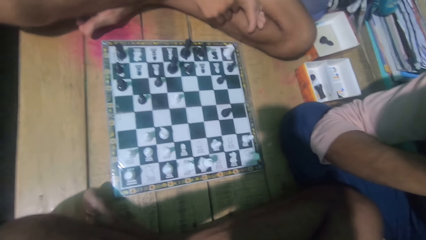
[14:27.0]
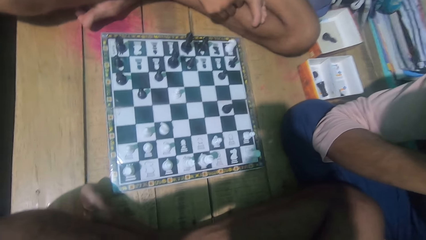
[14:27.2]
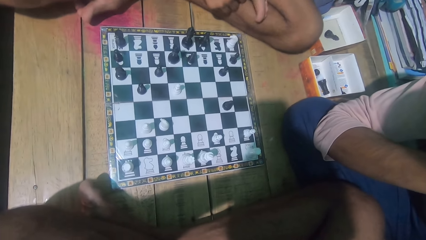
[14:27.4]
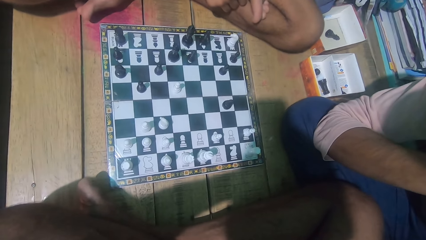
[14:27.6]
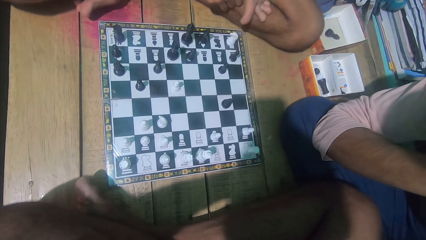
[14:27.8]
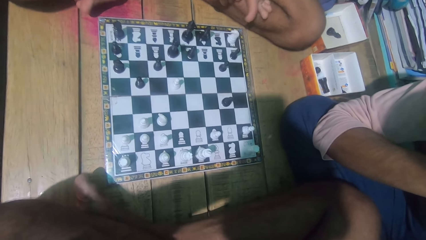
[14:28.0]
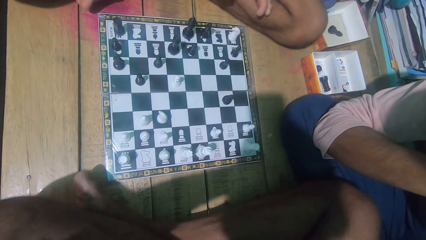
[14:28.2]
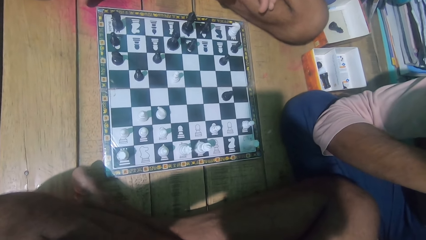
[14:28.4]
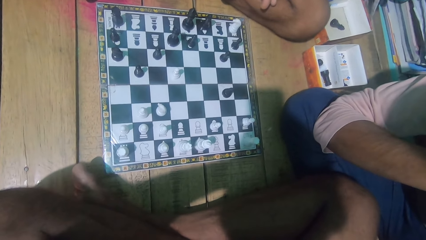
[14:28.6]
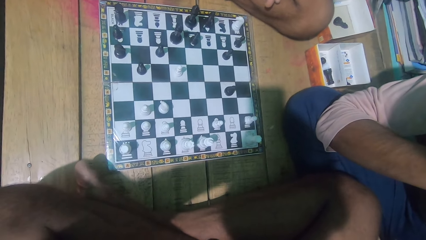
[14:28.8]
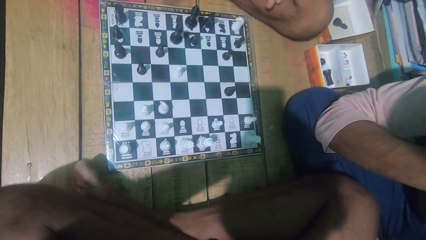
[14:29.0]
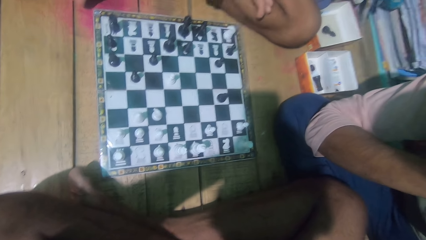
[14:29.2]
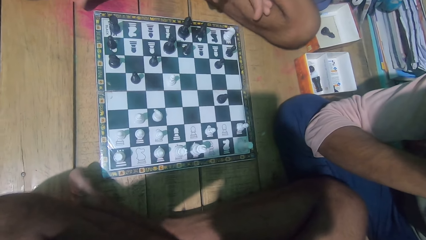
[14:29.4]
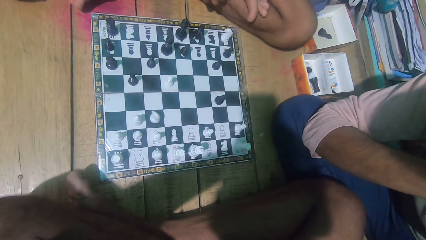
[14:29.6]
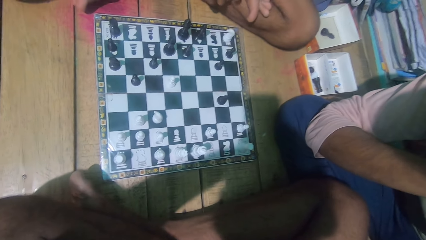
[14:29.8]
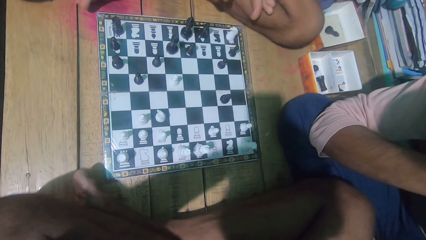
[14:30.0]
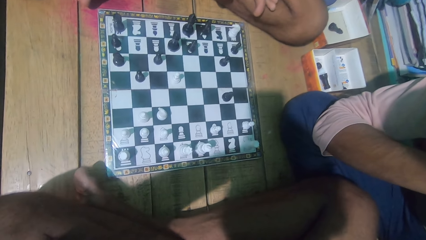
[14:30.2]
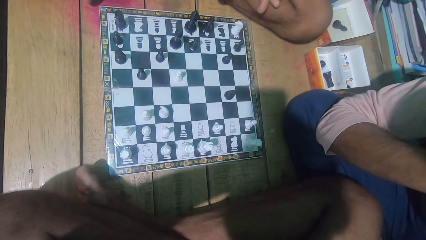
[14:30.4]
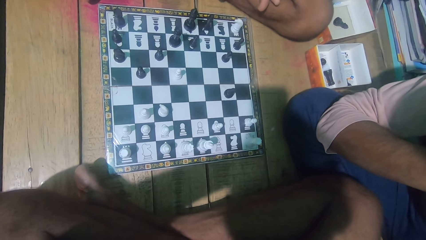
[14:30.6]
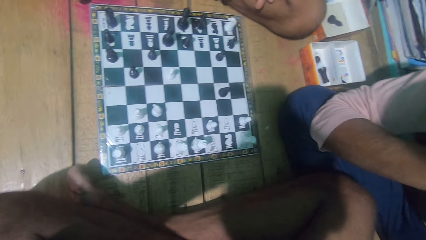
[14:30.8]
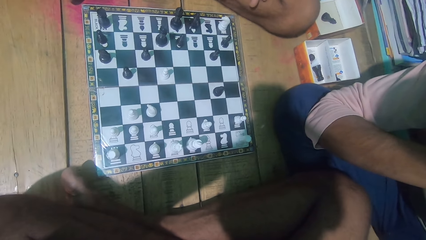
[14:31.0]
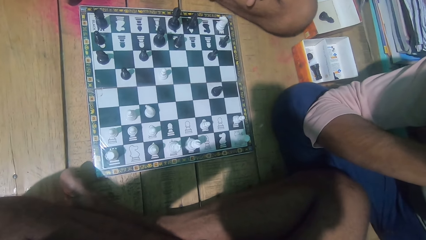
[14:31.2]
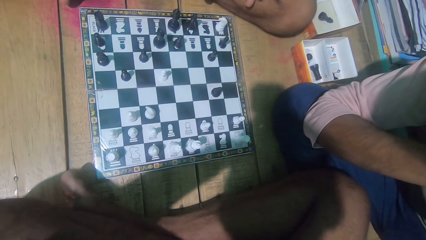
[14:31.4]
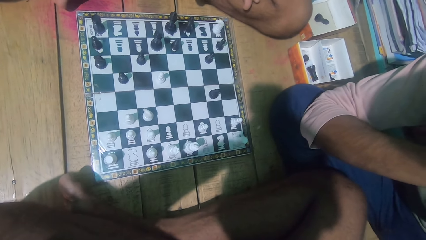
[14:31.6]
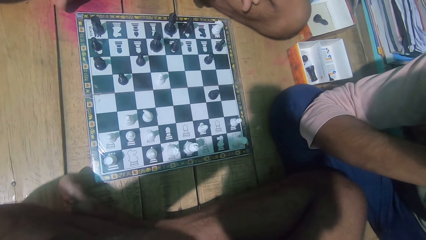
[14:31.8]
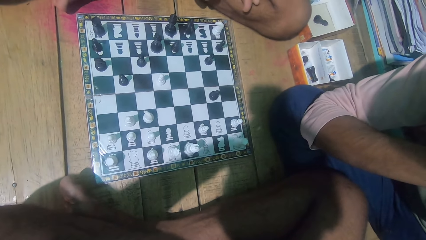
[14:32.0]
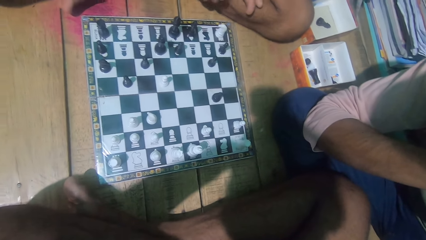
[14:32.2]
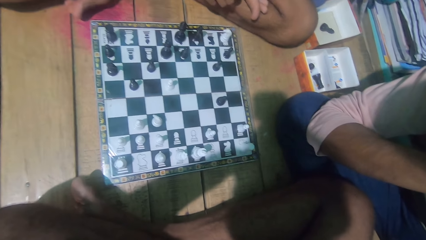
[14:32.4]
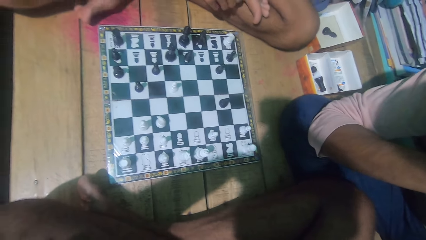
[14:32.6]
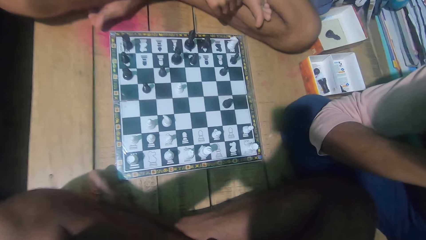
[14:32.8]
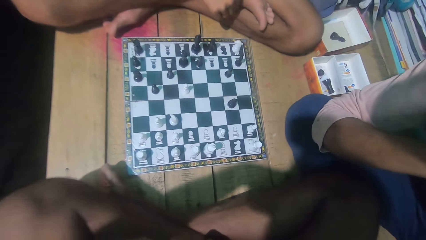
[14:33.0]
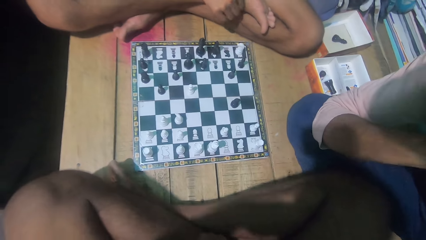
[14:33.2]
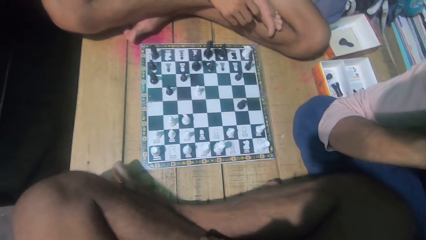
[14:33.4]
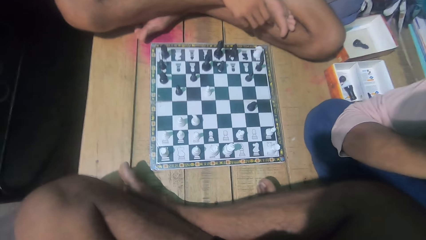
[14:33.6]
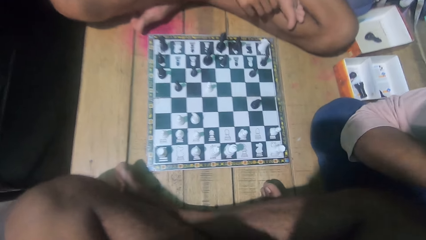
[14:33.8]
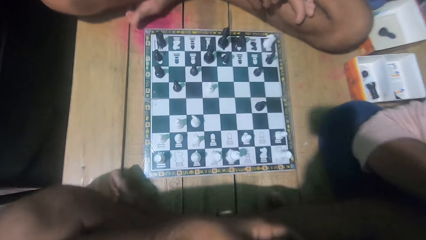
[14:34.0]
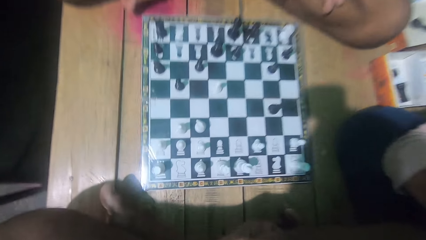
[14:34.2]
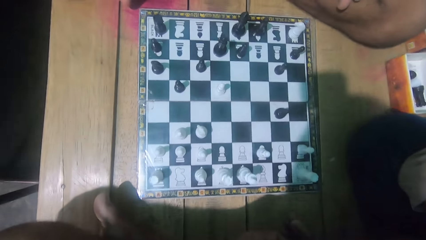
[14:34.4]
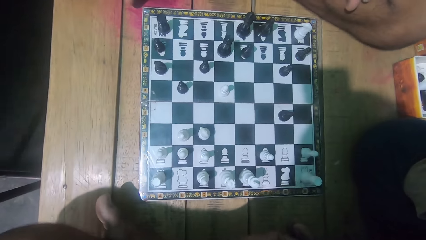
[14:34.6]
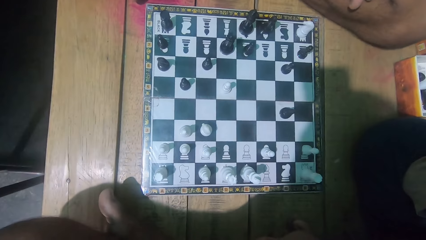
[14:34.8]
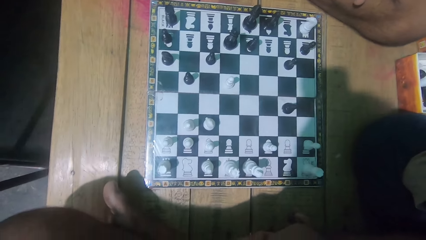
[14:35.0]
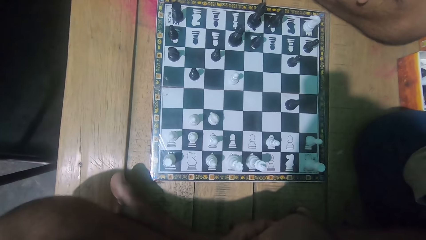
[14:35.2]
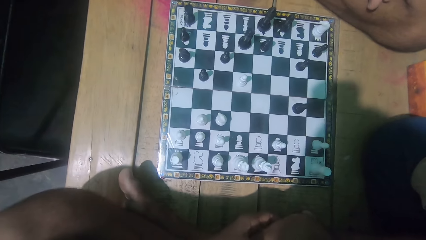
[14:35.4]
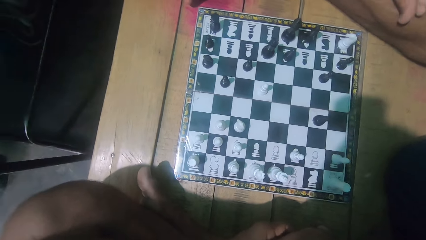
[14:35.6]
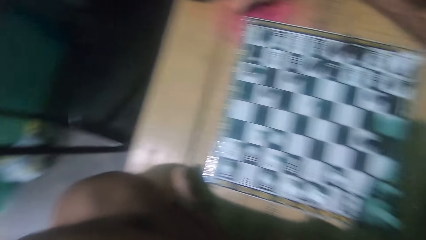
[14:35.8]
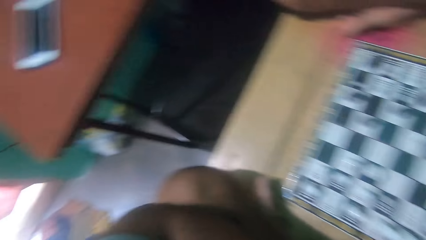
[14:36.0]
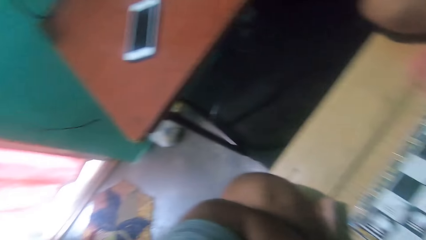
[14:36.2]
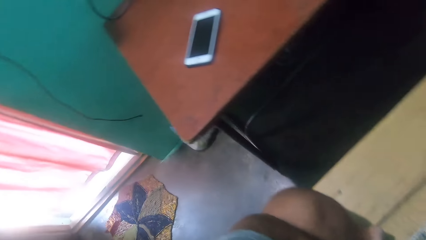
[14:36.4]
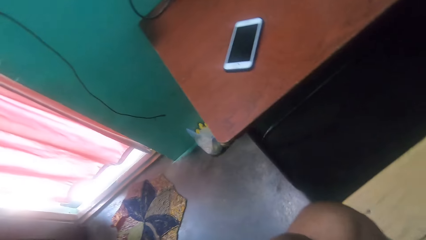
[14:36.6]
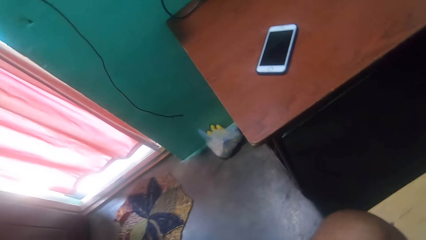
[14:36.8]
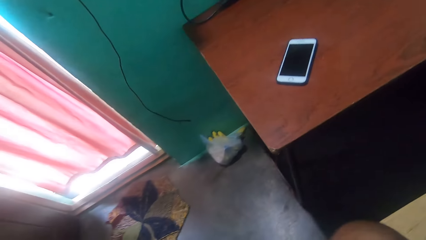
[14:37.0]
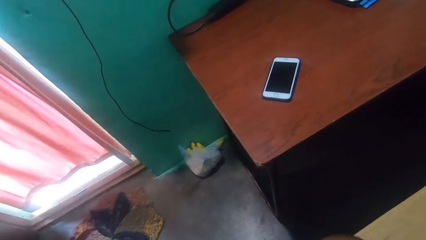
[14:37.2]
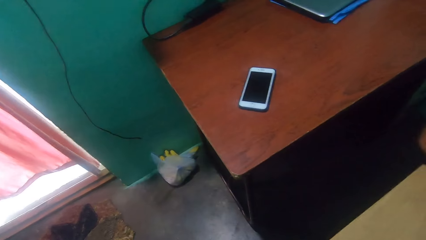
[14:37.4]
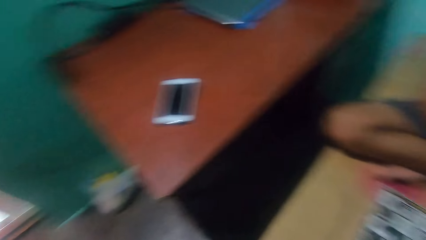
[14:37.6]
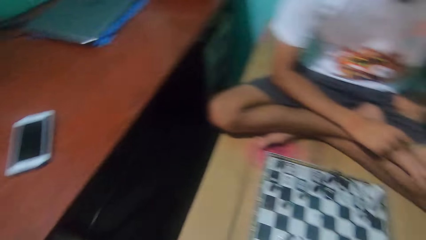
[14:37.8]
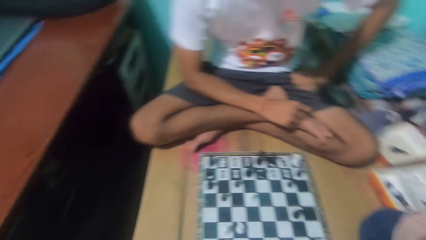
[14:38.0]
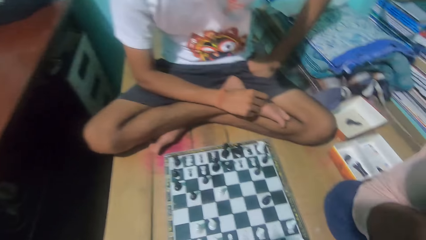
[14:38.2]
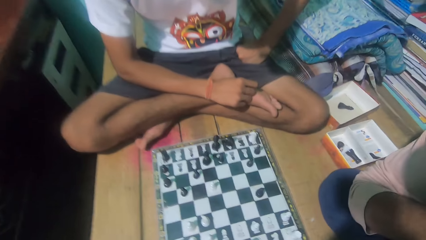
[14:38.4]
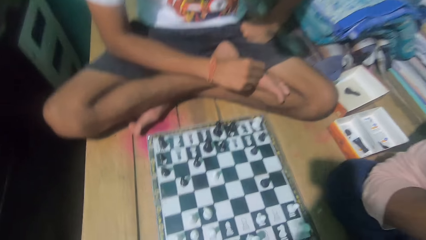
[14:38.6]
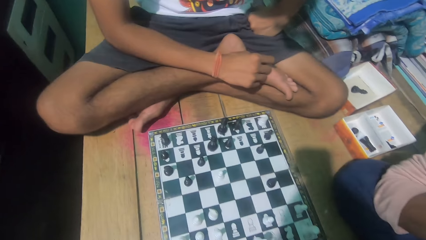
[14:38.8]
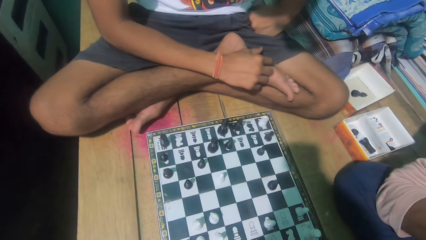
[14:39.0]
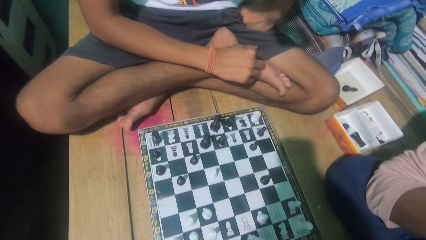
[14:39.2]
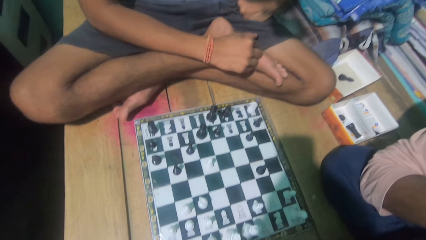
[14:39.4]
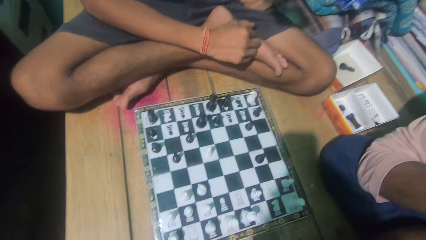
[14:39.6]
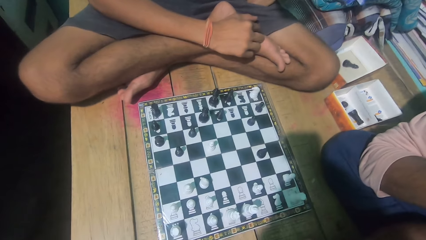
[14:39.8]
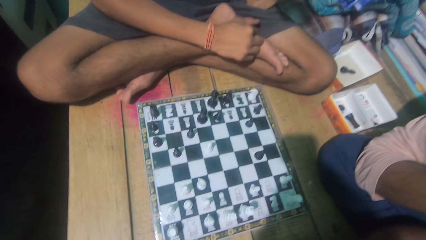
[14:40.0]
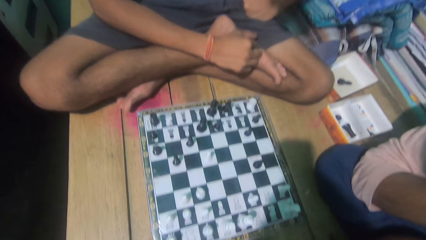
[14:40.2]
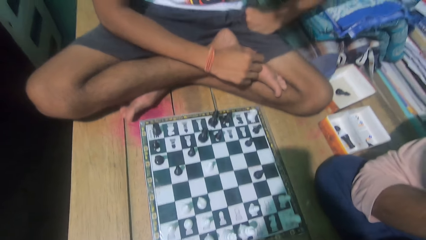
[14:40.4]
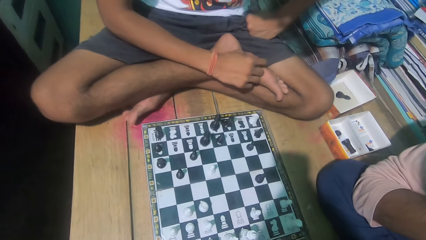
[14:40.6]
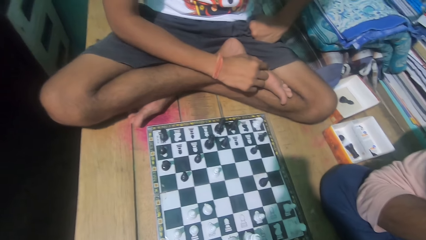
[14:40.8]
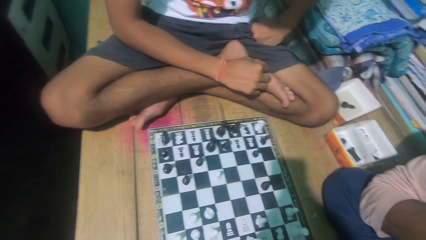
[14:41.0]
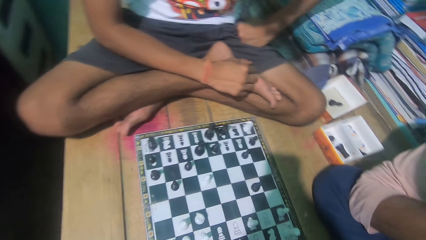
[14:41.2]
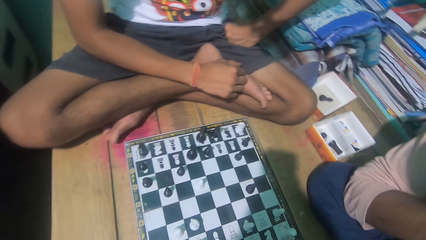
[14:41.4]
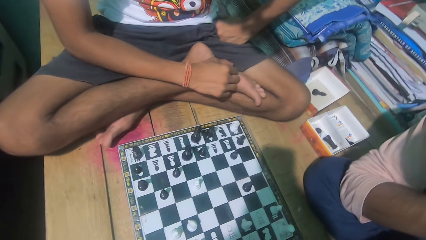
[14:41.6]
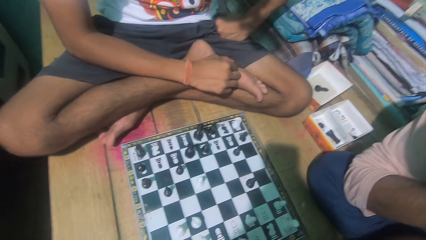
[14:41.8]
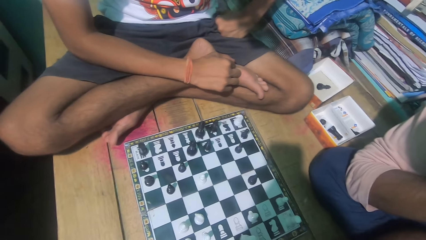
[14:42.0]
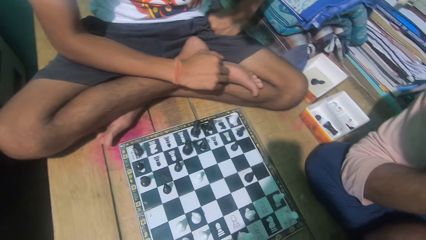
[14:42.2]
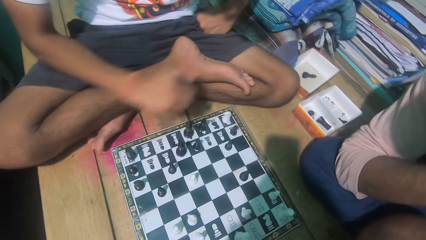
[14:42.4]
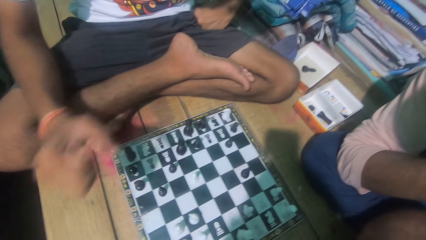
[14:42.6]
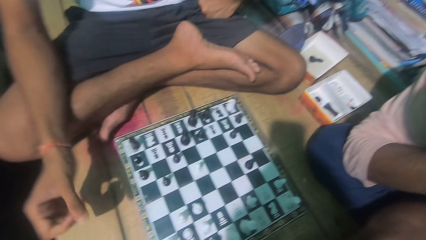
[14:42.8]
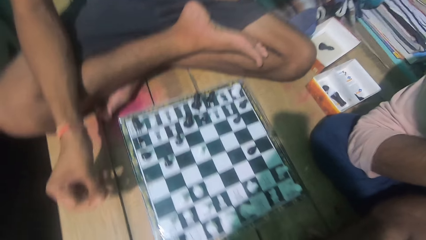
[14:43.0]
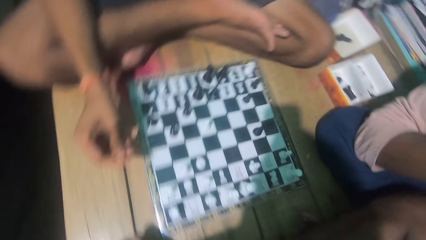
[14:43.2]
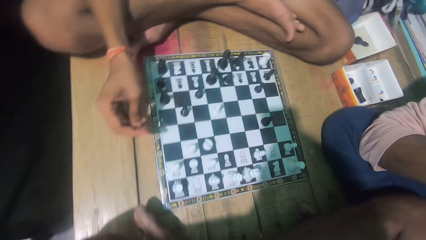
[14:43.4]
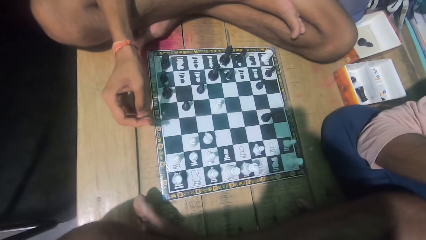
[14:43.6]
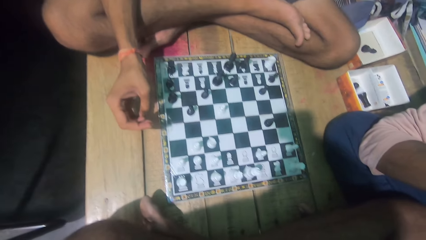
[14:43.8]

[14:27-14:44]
A man moves his feet. The camera wearer looks at the chess game with the man. They look around the house. They look at the man. They look at the chess game with the man.
